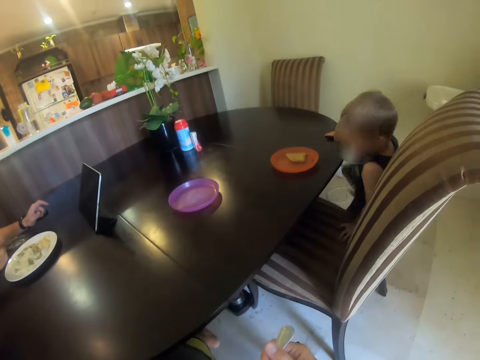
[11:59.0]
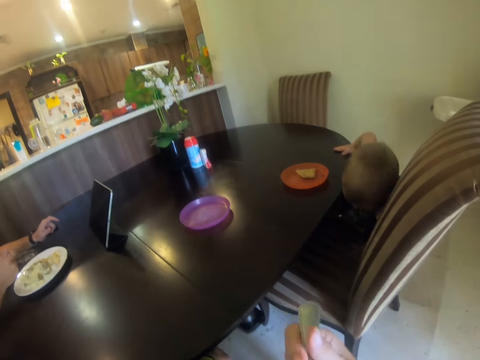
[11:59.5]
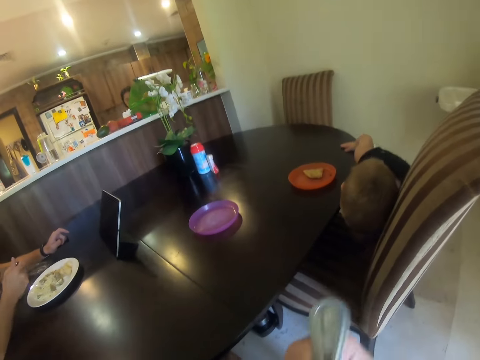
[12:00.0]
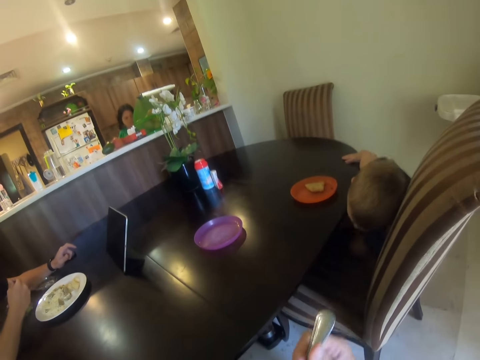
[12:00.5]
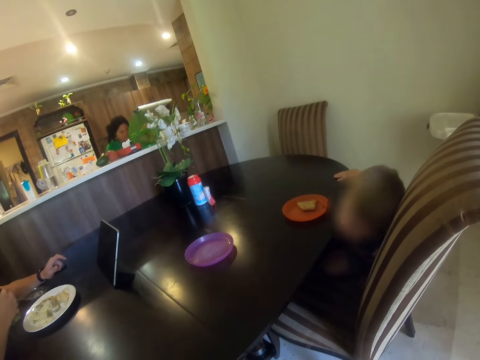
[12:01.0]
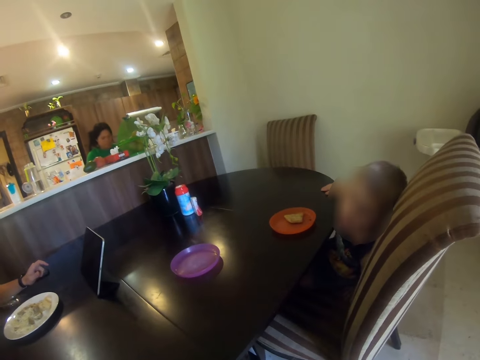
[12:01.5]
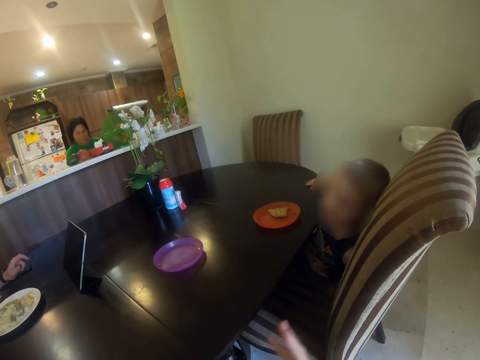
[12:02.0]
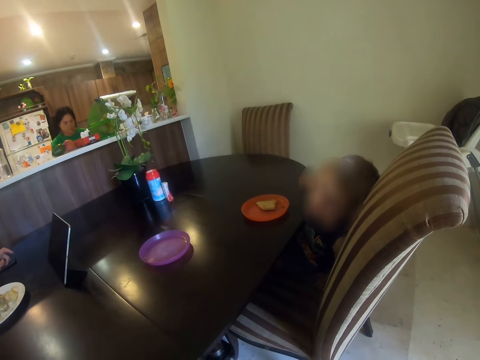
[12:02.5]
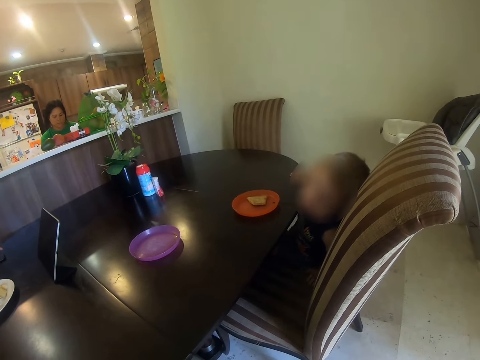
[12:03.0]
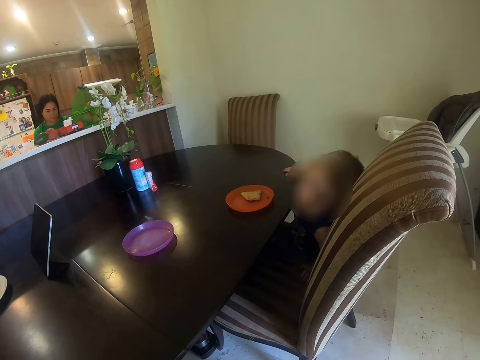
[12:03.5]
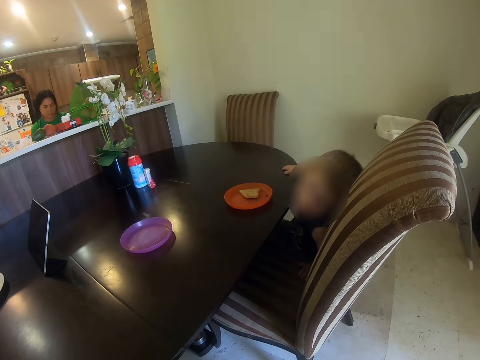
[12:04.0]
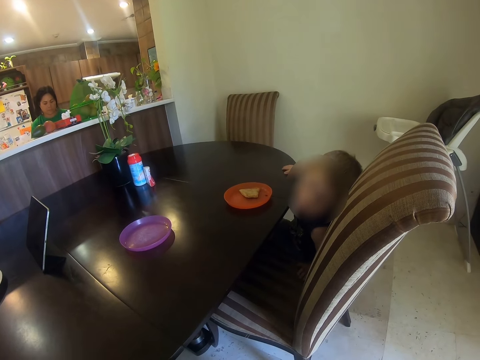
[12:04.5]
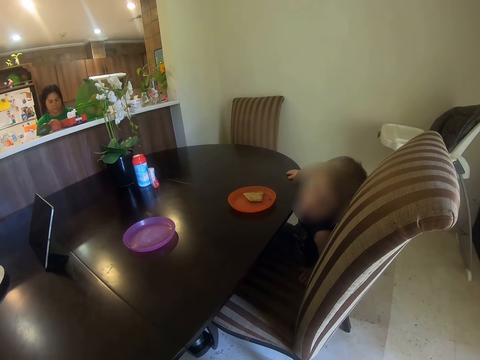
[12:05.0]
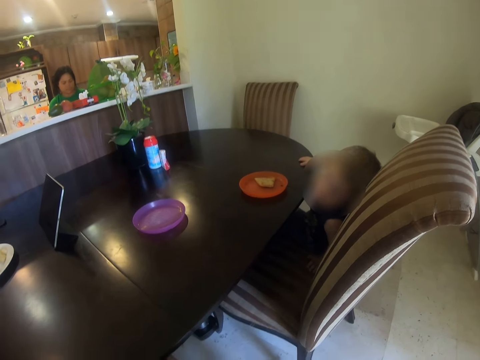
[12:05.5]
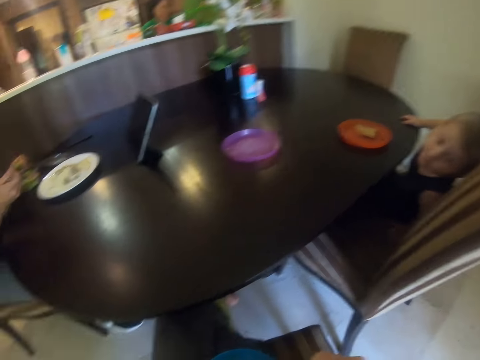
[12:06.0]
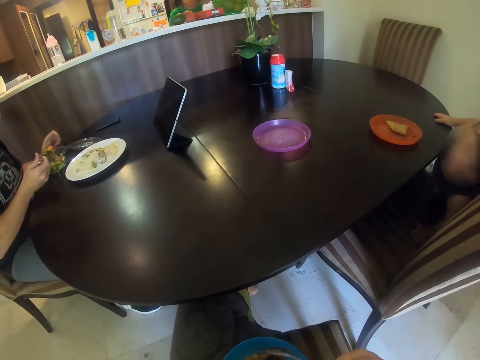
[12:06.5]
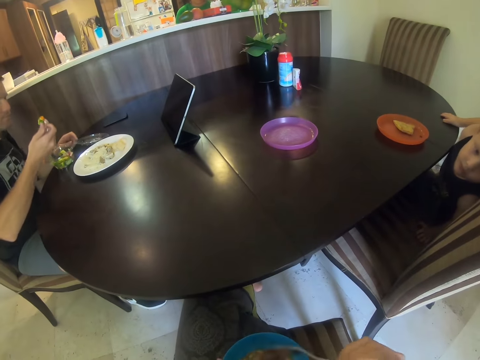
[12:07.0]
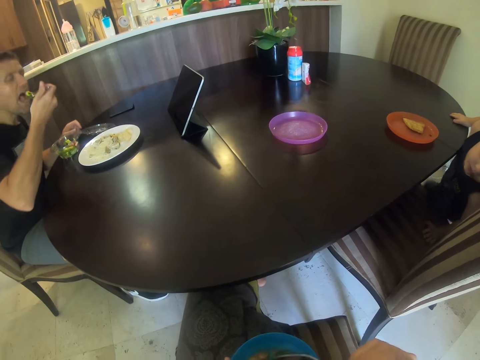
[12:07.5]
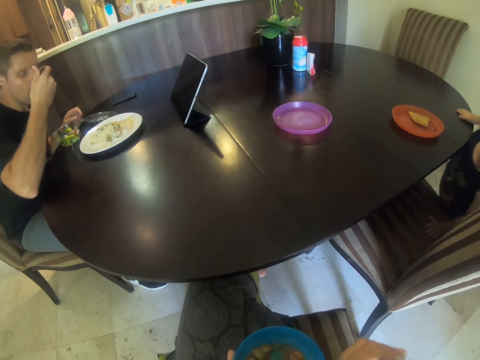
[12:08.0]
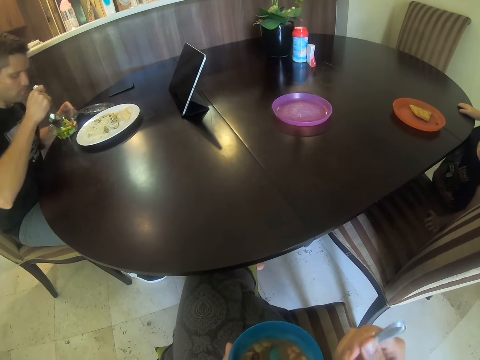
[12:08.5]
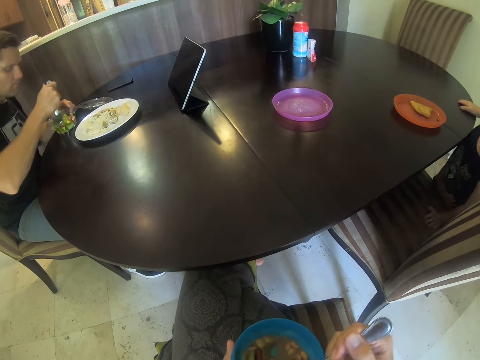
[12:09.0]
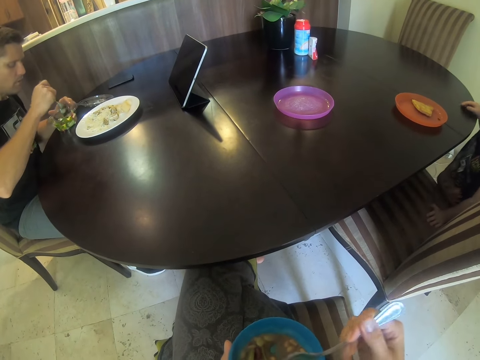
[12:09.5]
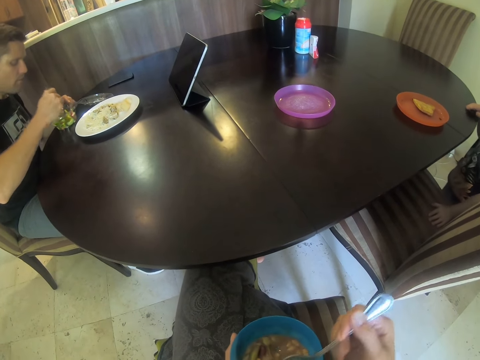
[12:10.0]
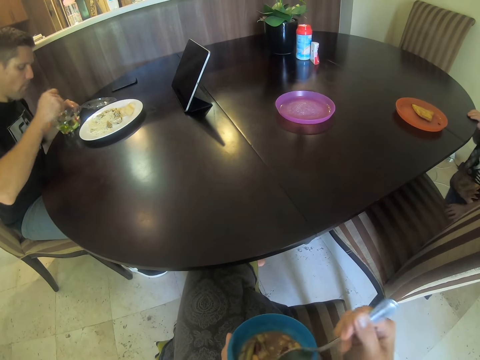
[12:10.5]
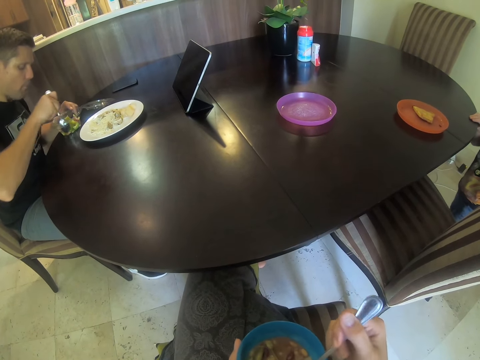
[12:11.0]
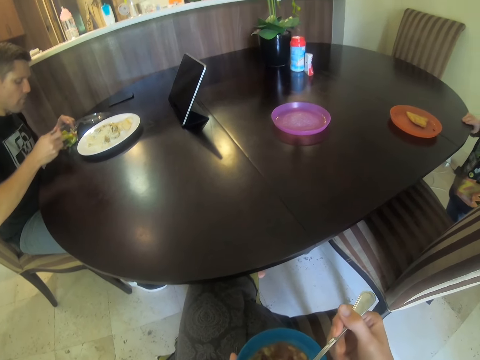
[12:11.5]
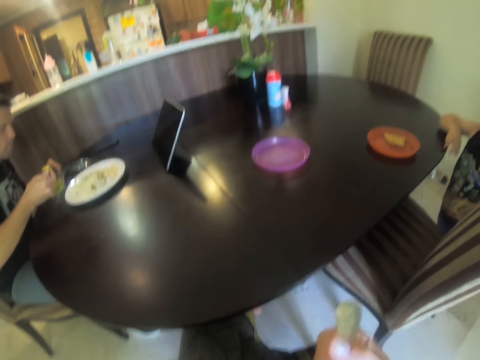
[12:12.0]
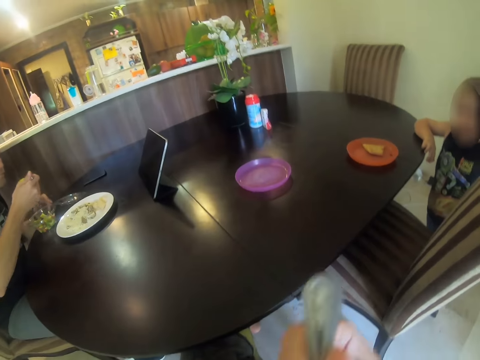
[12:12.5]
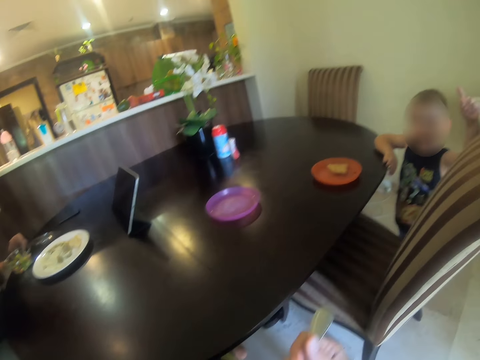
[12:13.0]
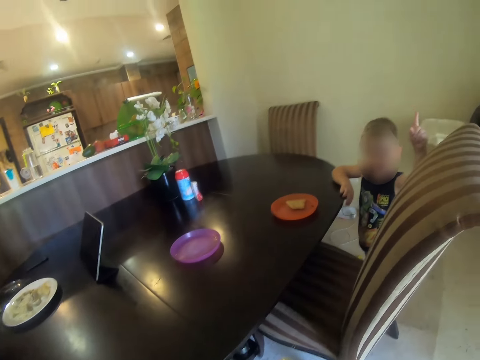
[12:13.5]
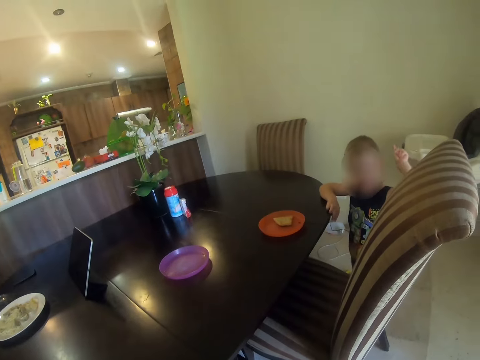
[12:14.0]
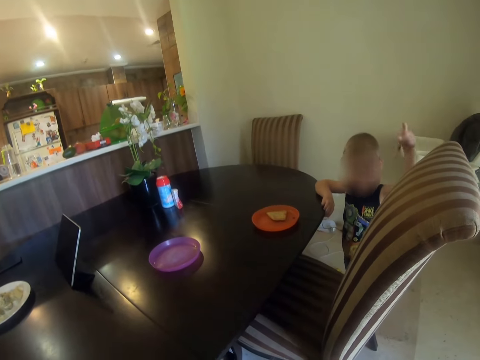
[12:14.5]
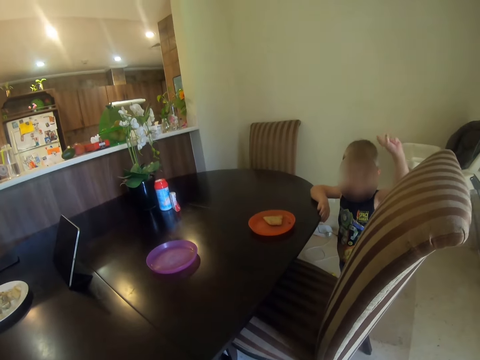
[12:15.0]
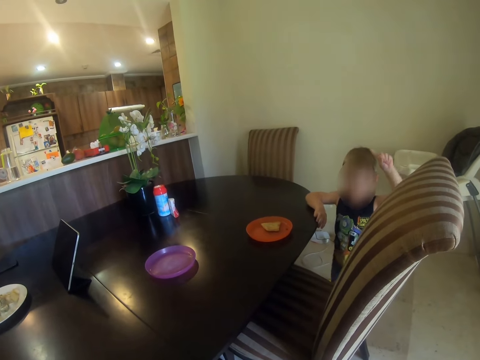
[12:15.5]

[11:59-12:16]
A person sits on the dining chair. The camera wearer looks at the person. They eat. The person talks.

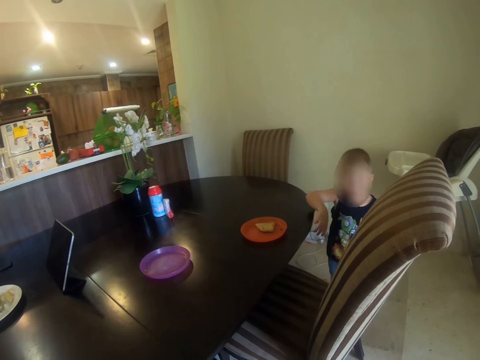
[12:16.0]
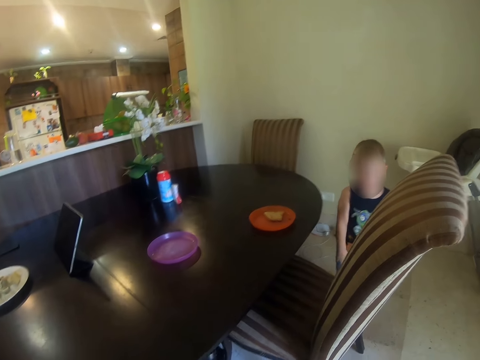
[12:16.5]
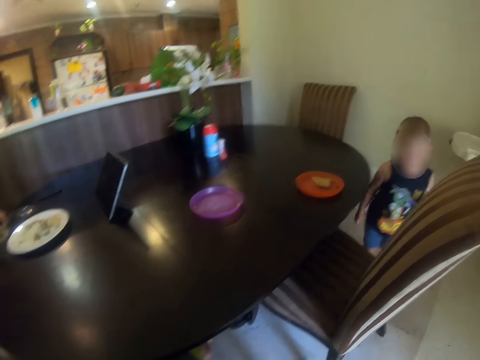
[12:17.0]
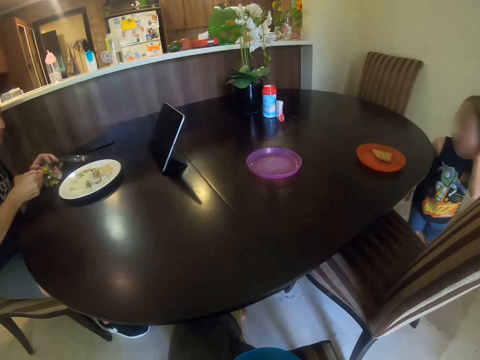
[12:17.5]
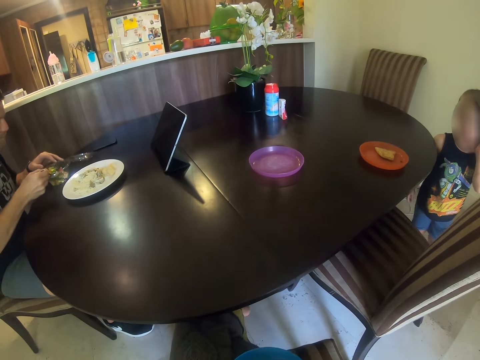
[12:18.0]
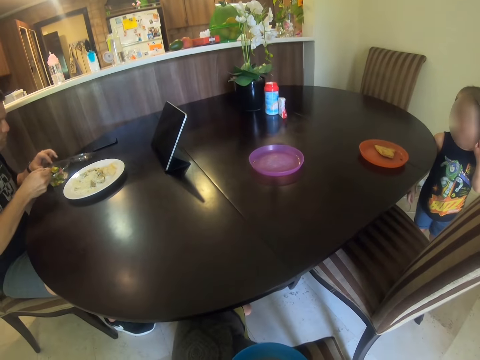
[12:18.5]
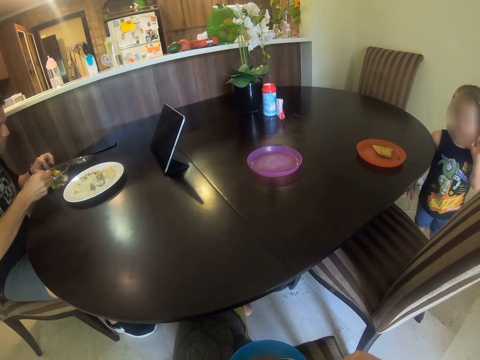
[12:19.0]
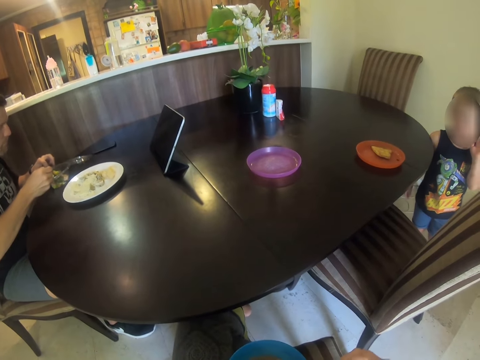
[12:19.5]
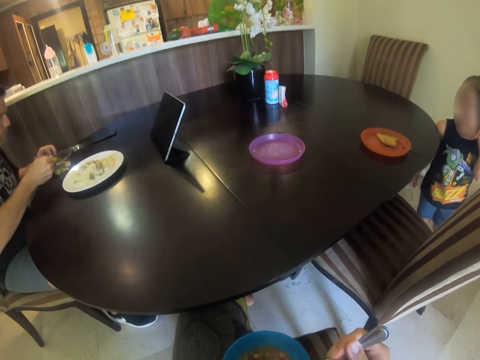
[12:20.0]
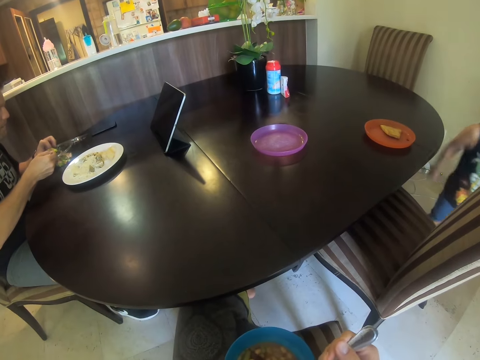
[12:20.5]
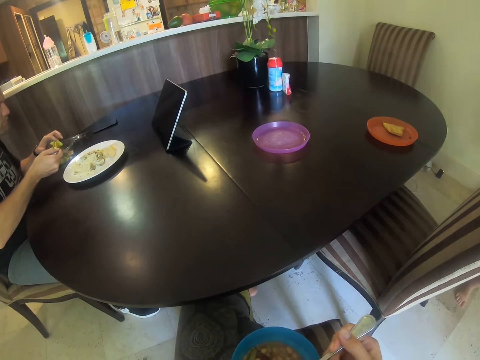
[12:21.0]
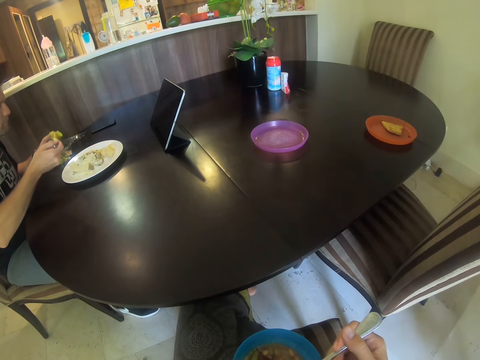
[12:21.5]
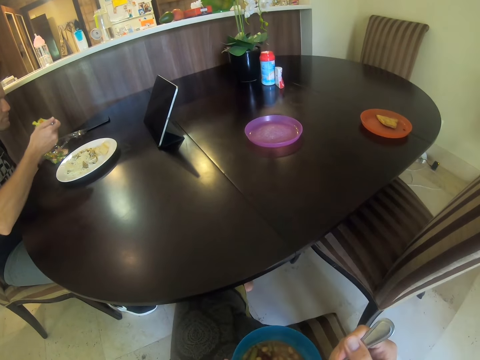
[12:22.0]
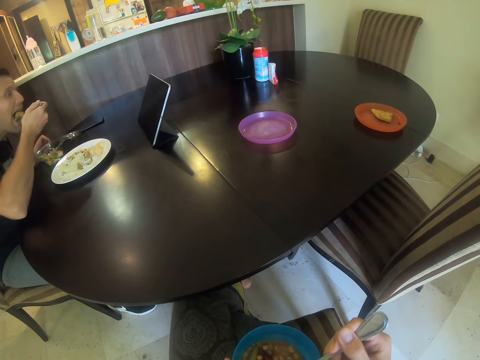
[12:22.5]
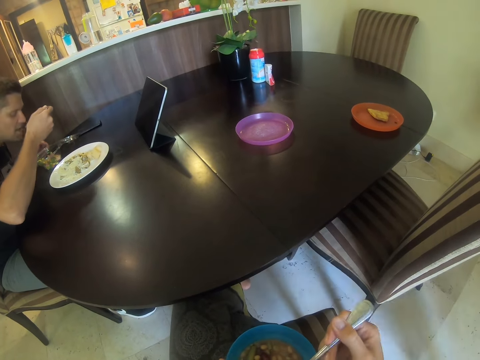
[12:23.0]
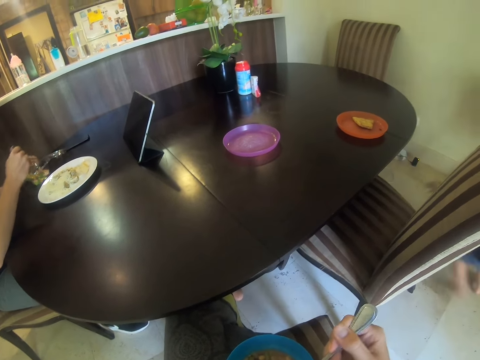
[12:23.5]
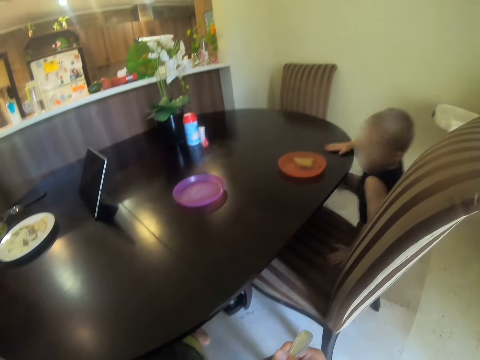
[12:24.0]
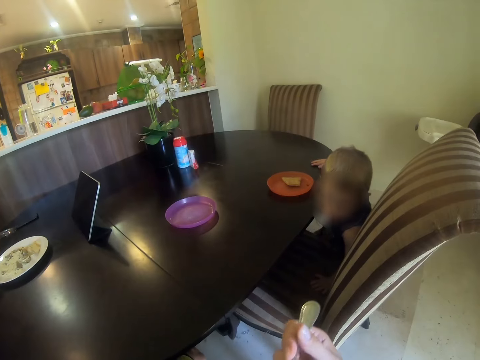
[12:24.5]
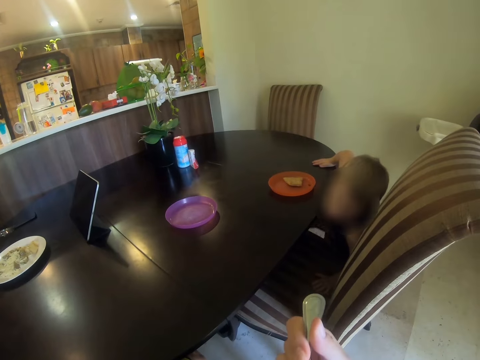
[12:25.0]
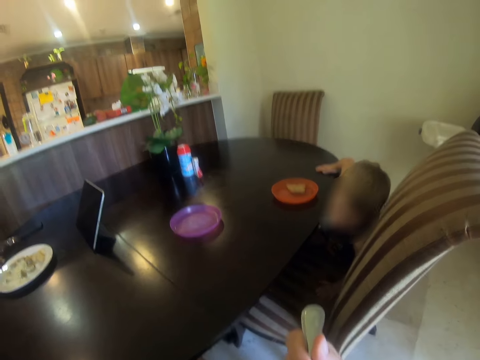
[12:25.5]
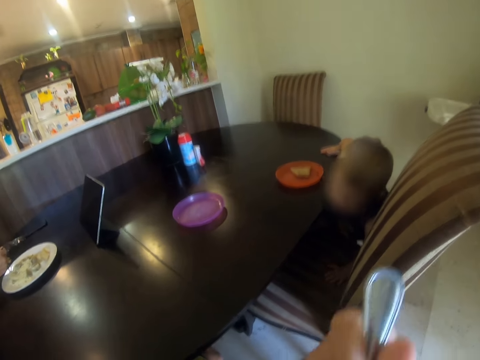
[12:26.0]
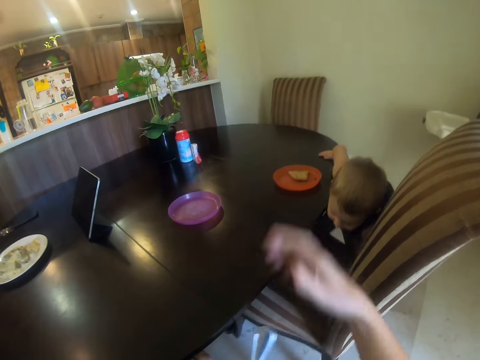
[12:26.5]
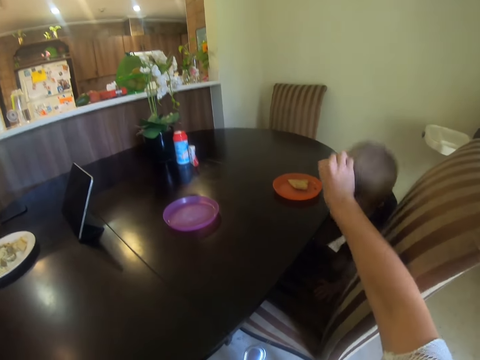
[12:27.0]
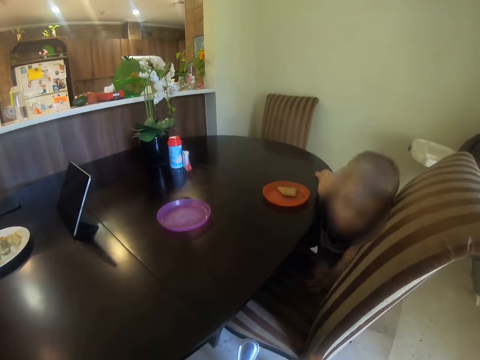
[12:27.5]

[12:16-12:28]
The camera wearer talks. A person runs.
